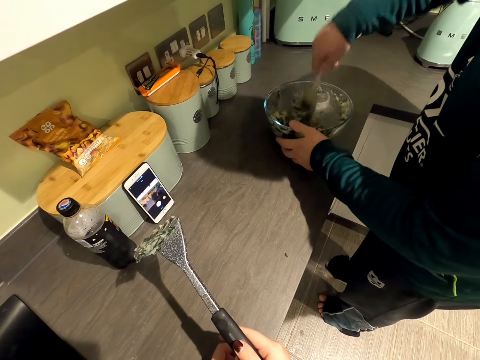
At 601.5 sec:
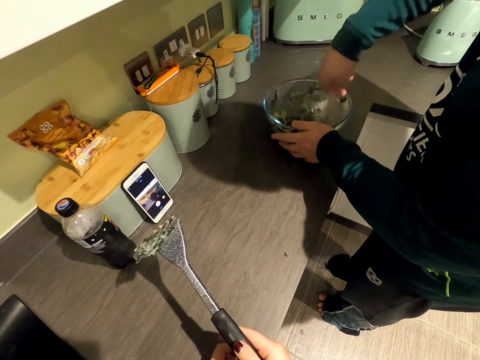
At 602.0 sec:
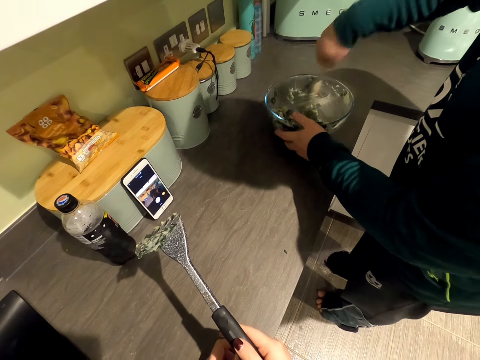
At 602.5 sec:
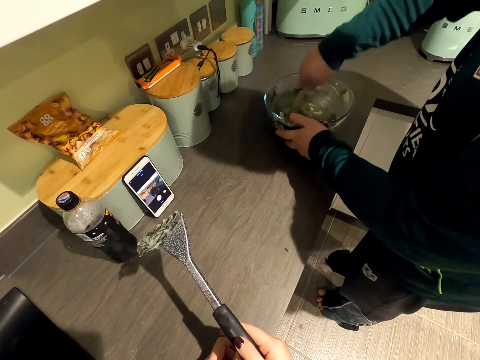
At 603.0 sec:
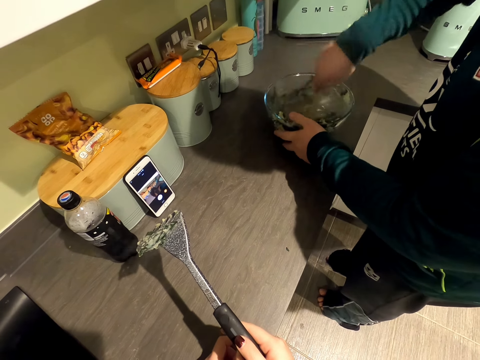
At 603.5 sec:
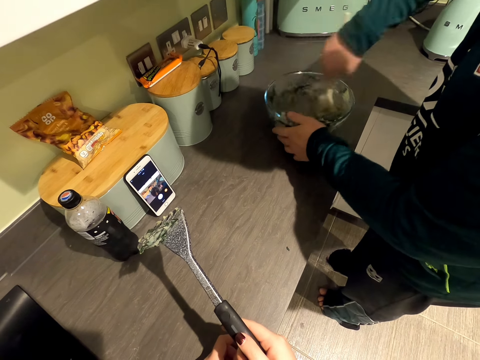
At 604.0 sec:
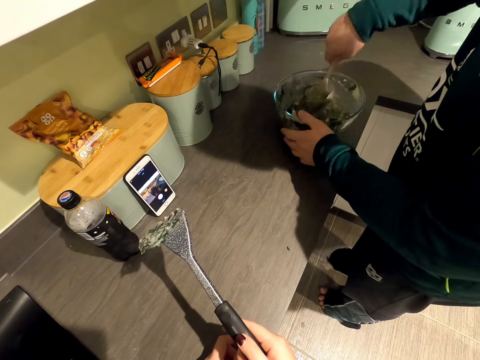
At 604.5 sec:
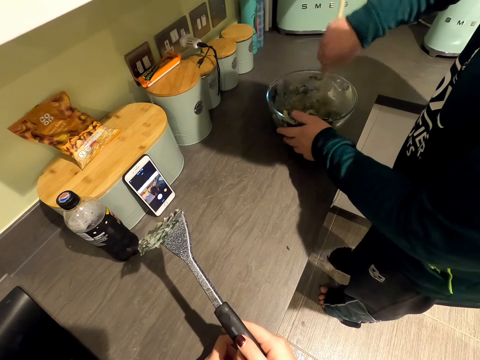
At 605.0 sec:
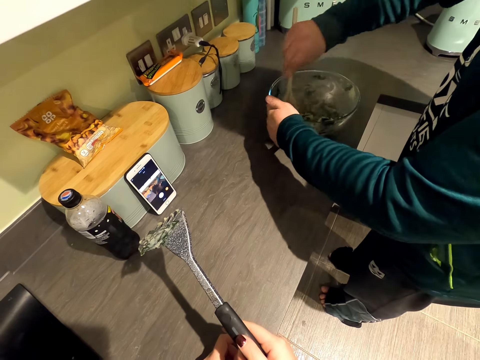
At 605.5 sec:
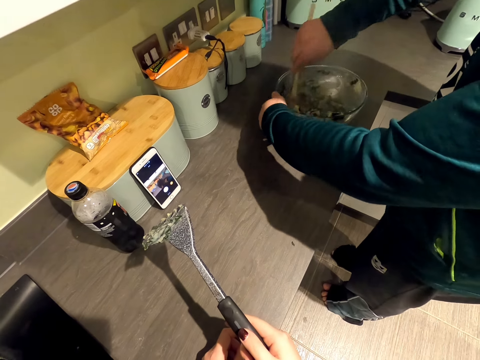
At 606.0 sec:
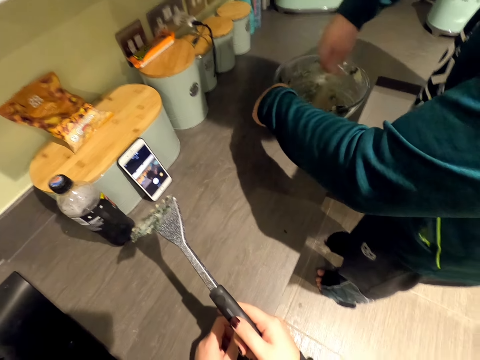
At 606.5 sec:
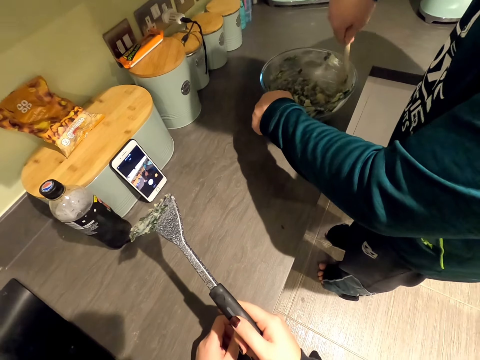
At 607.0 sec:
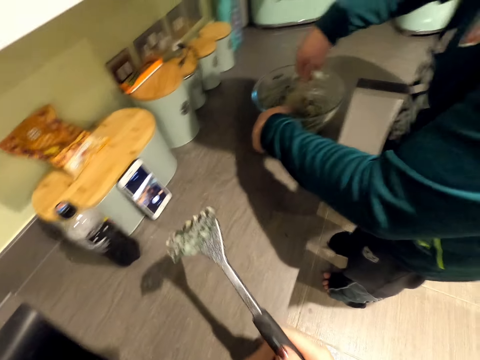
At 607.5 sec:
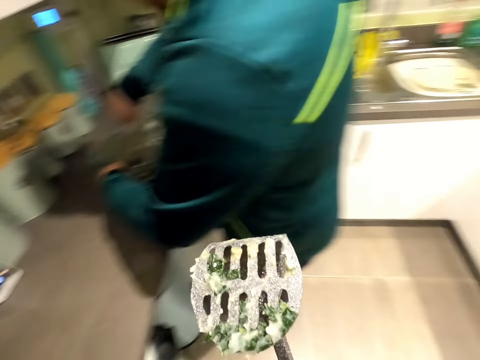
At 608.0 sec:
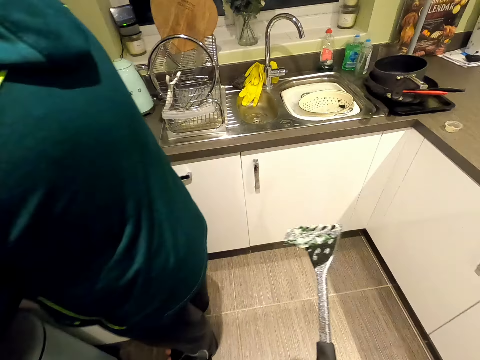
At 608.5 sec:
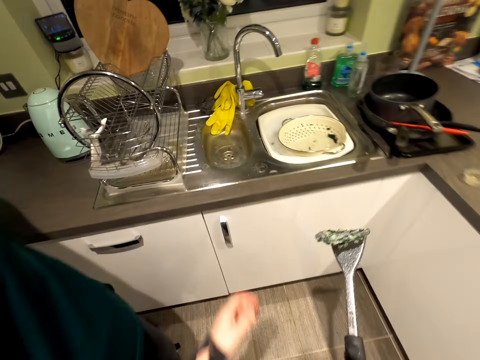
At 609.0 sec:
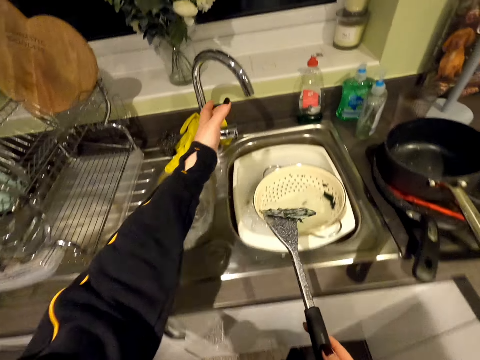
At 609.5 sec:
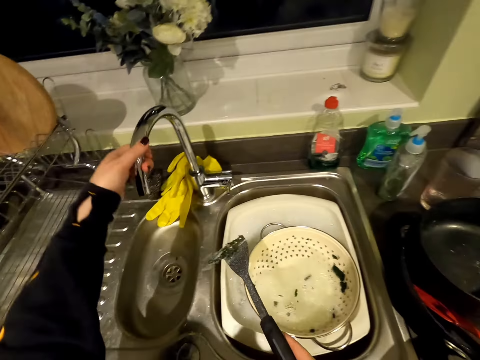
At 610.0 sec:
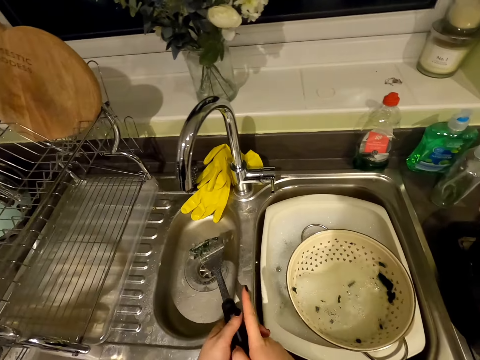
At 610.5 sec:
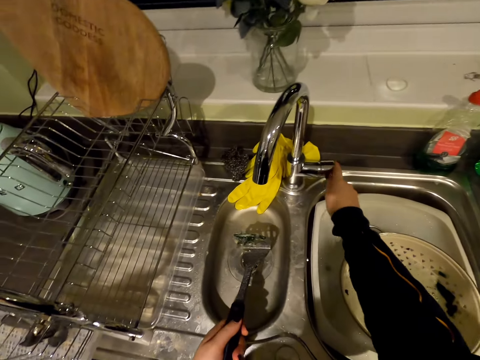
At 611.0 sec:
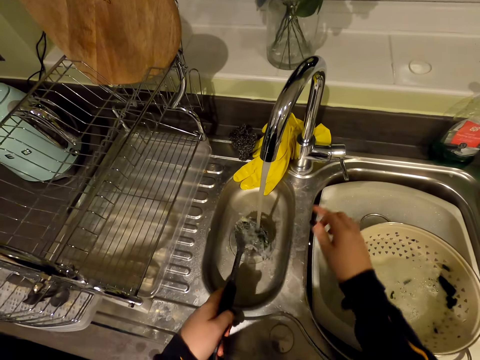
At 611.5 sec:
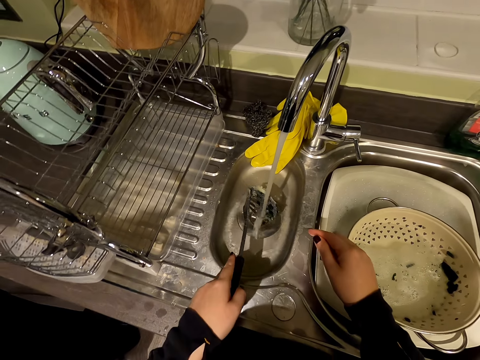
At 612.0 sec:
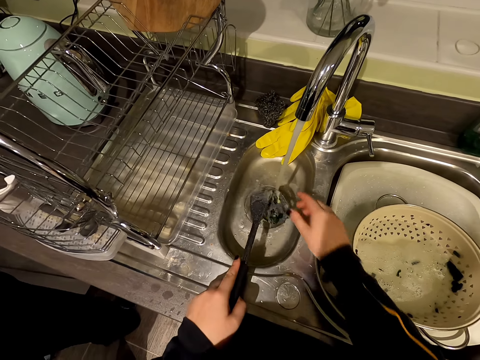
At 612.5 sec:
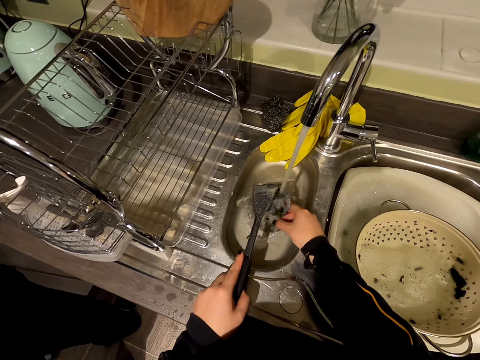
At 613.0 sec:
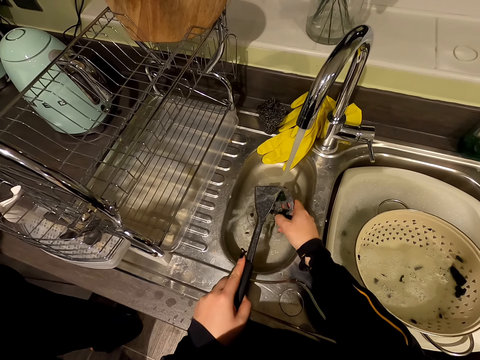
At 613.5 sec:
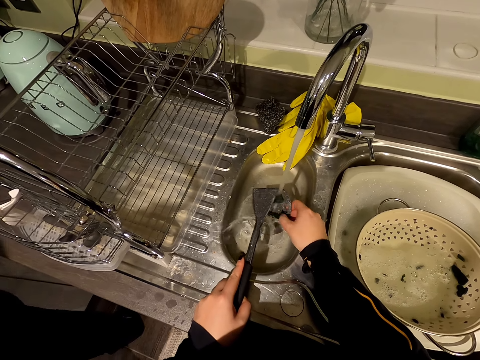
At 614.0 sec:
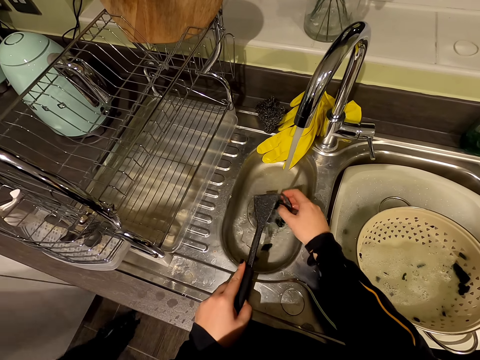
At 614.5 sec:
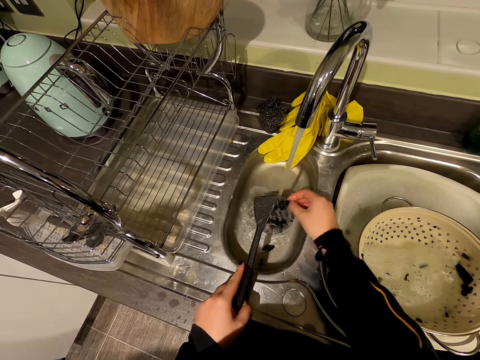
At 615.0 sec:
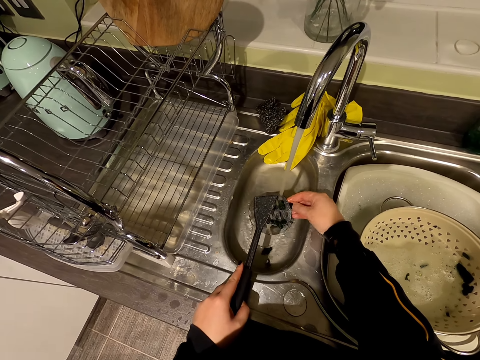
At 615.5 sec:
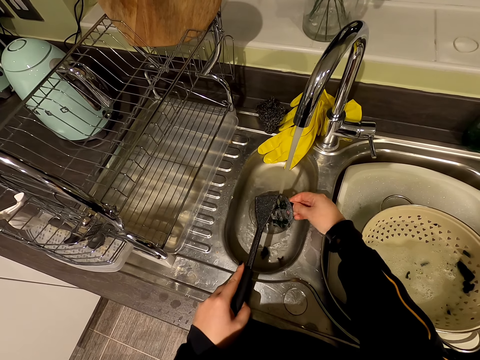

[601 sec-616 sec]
The camera wearer walks to the sink. They turn the sink. They open the tap. They wash the potato smasher.

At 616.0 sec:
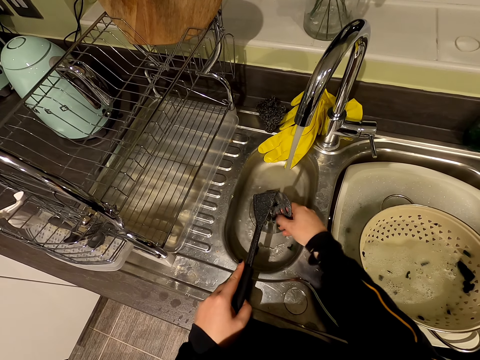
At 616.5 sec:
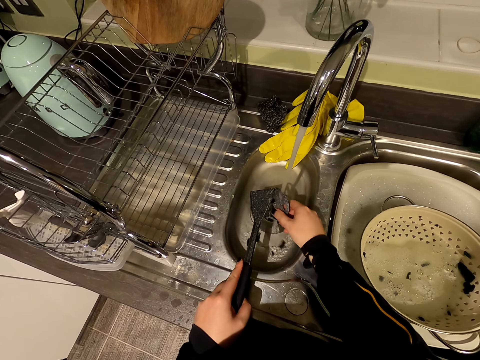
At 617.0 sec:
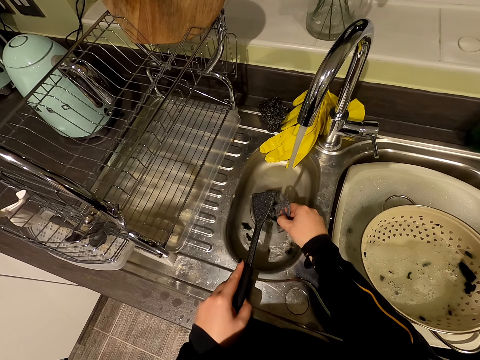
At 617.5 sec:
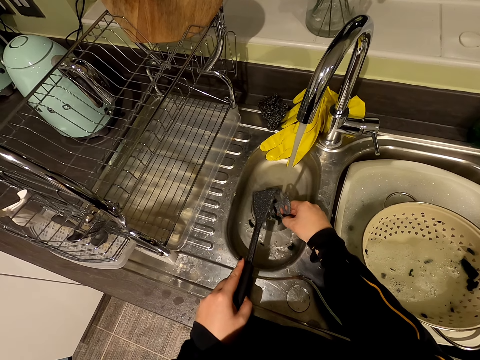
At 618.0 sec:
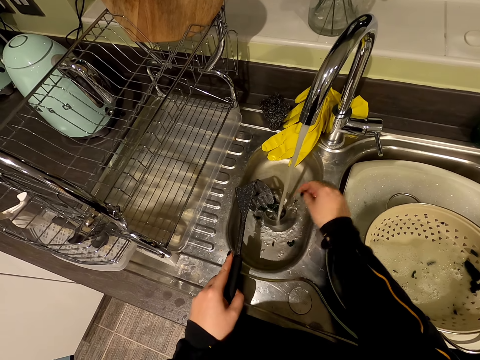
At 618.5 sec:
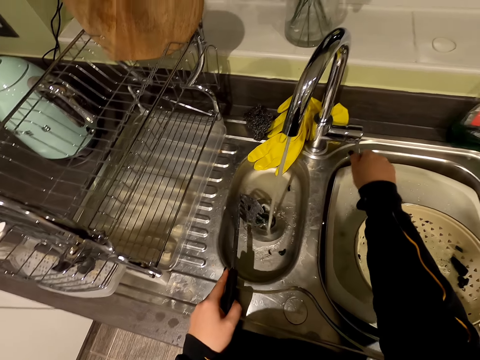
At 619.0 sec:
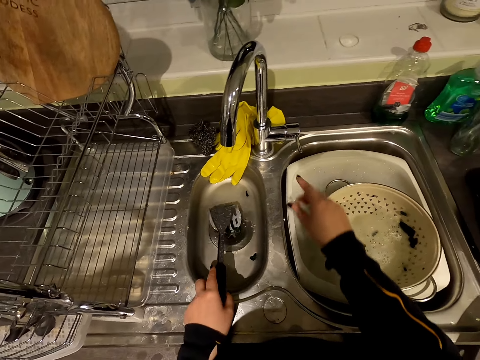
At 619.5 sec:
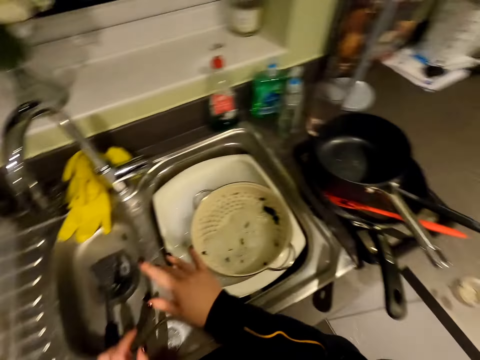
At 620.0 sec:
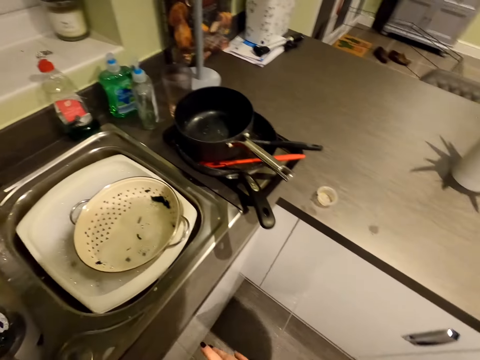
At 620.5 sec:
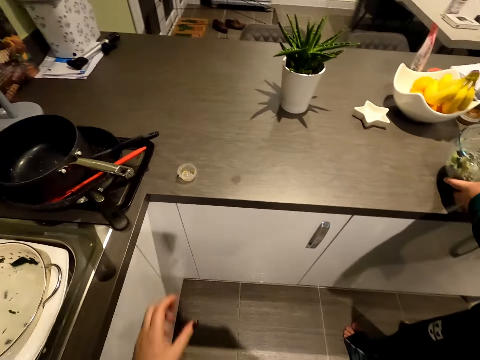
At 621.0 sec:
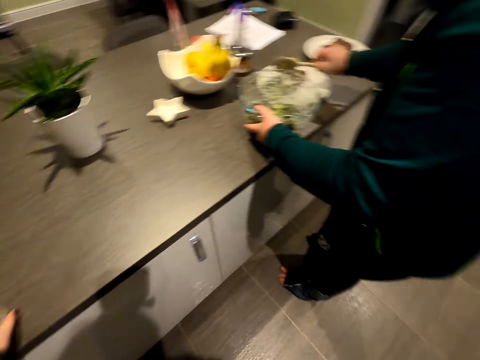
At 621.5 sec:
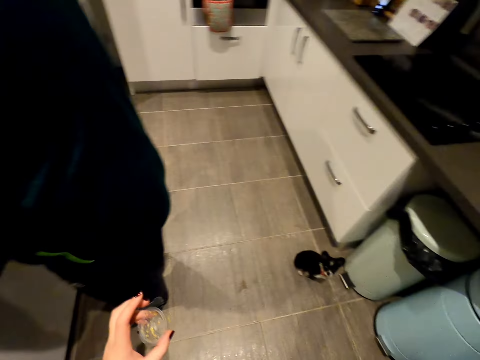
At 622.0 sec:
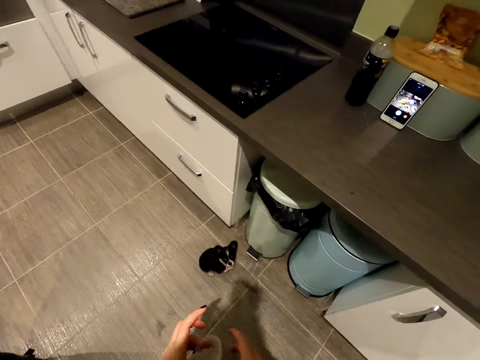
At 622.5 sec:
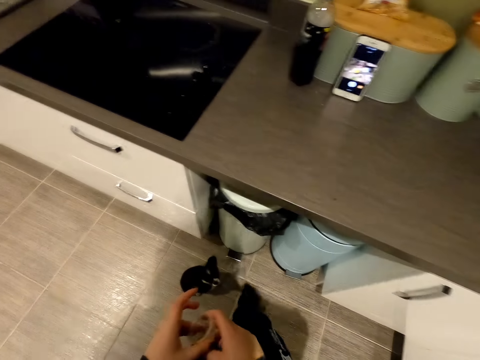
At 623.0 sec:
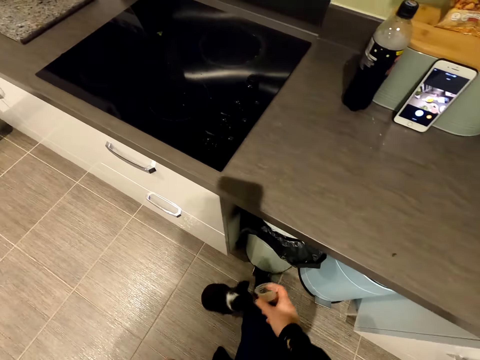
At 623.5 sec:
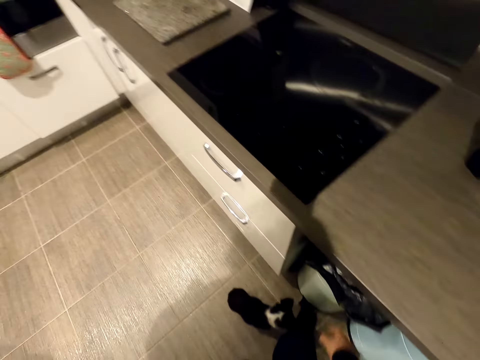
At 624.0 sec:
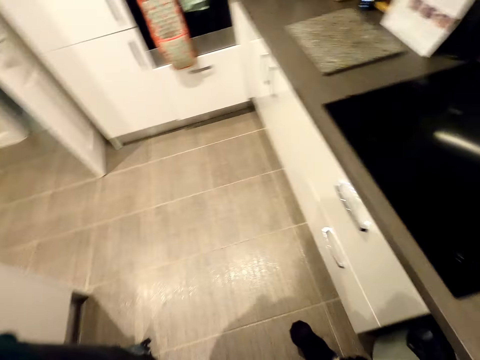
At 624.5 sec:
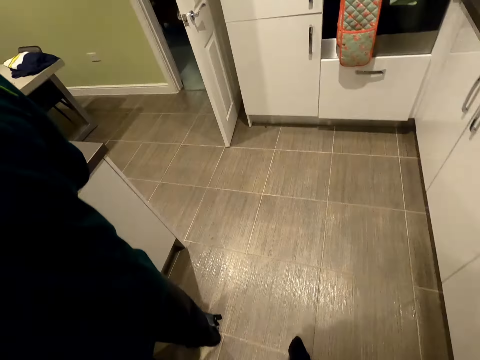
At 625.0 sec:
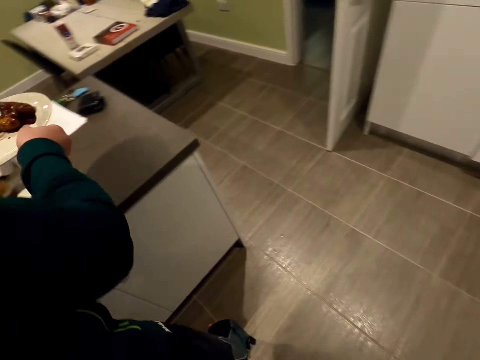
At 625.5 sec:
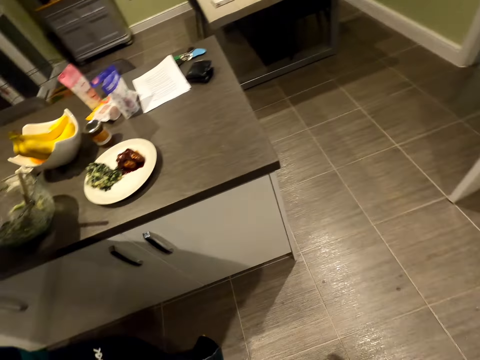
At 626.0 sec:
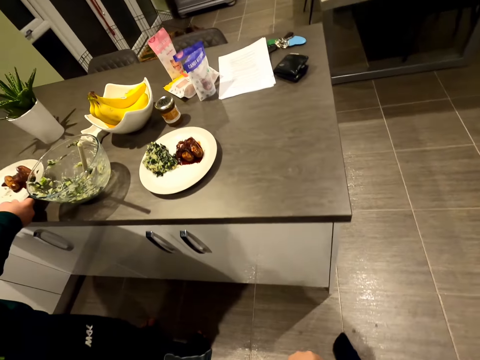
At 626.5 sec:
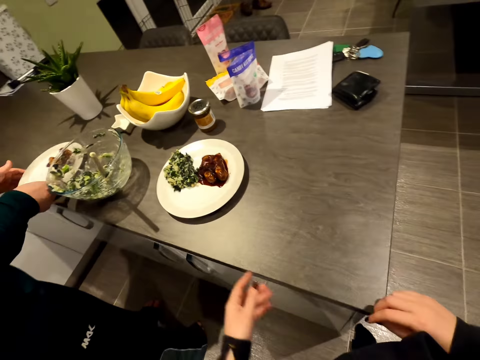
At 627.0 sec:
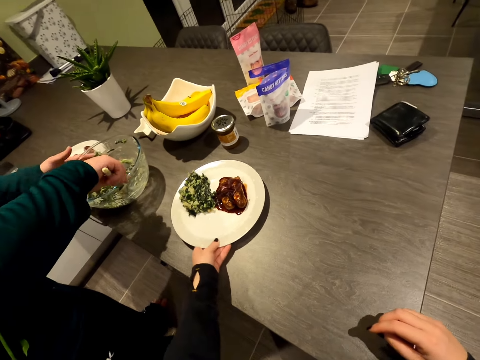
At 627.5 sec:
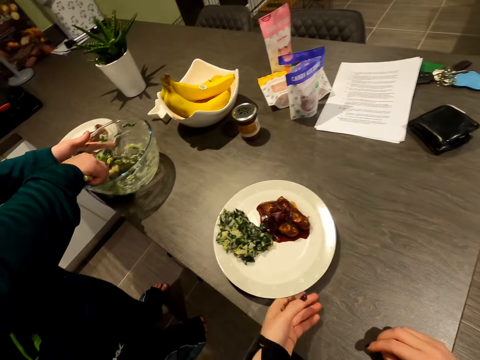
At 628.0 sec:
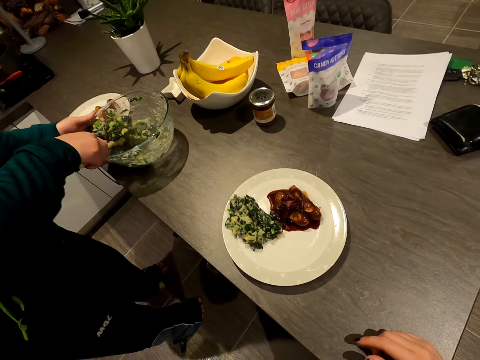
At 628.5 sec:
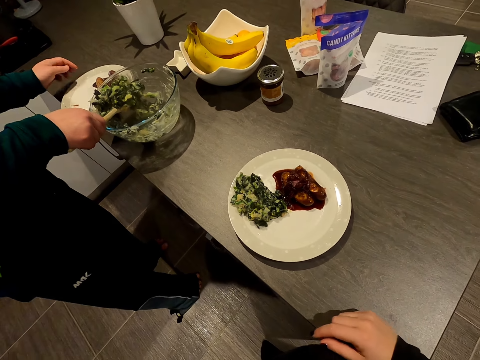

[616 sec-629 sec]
The camera wearer closes the tap. They put the potato smasher in the sink. They walk in the kitchen. They pick up a container. A person puts something on the plate. The camera wearer throws the container in the dustbin. They look around. They walk across the kitchen. They move the plate.
